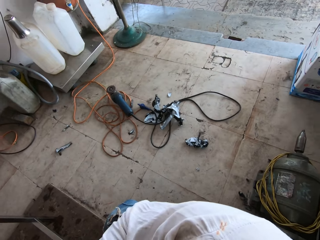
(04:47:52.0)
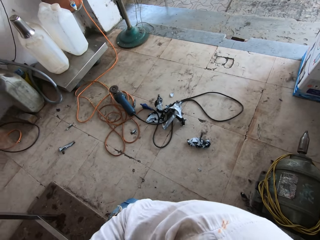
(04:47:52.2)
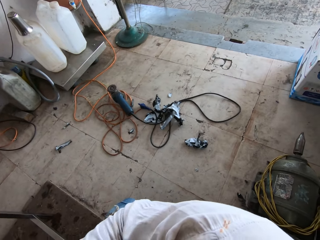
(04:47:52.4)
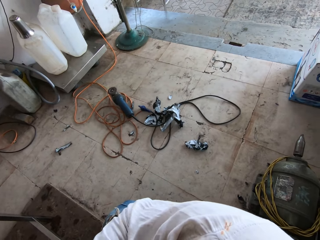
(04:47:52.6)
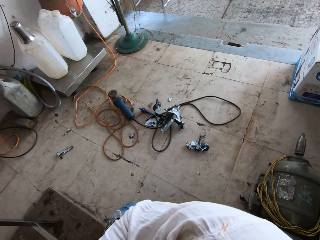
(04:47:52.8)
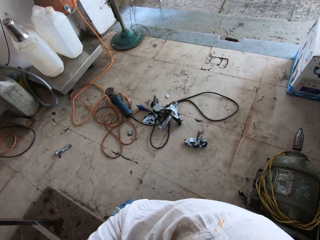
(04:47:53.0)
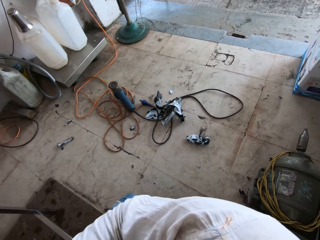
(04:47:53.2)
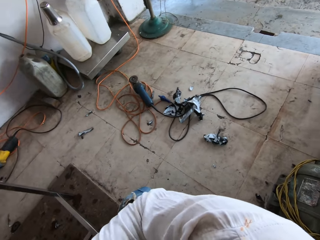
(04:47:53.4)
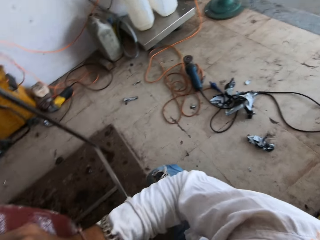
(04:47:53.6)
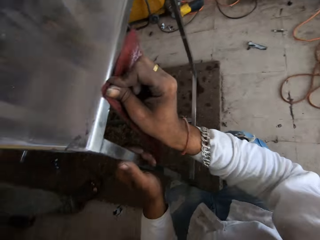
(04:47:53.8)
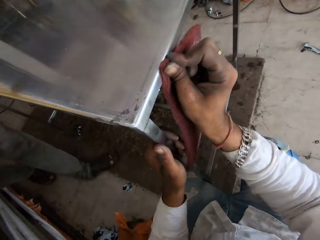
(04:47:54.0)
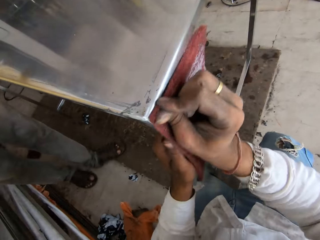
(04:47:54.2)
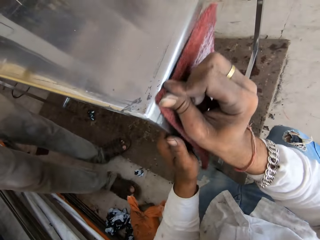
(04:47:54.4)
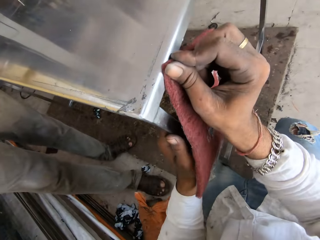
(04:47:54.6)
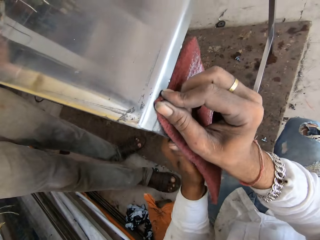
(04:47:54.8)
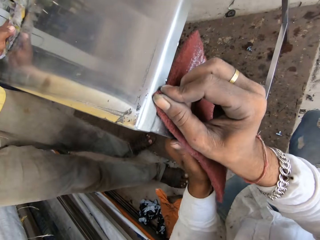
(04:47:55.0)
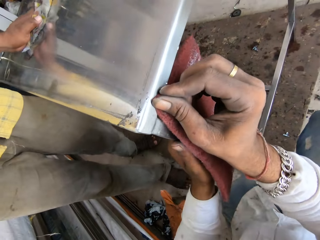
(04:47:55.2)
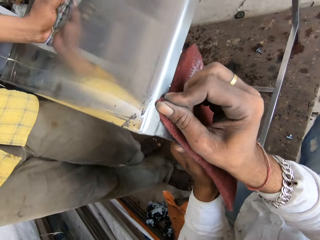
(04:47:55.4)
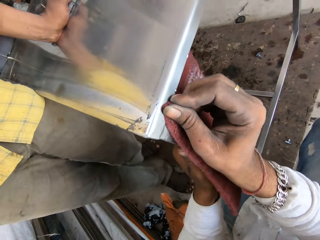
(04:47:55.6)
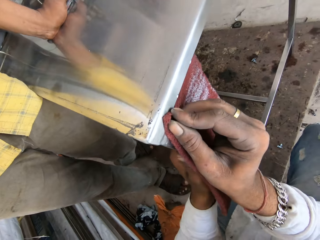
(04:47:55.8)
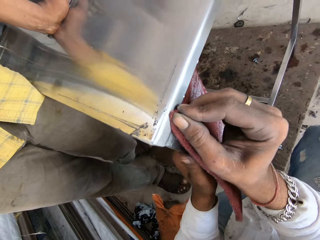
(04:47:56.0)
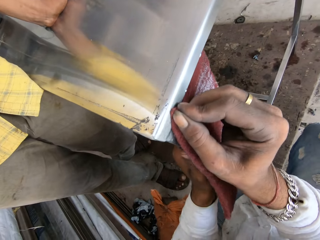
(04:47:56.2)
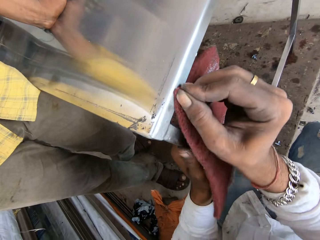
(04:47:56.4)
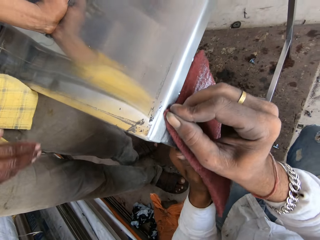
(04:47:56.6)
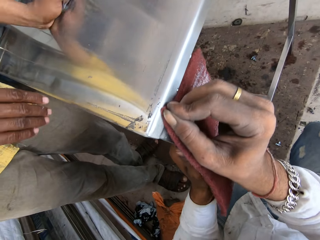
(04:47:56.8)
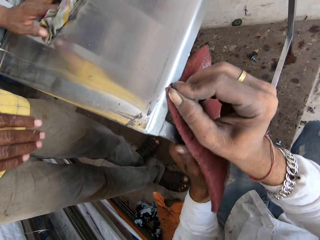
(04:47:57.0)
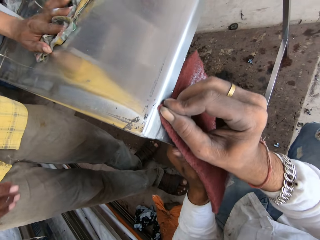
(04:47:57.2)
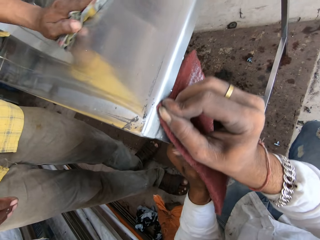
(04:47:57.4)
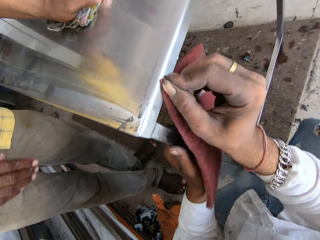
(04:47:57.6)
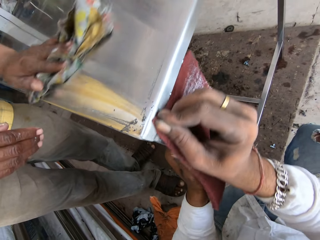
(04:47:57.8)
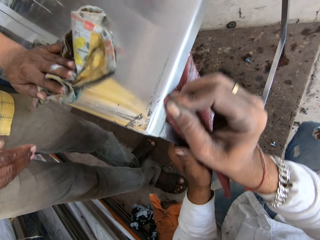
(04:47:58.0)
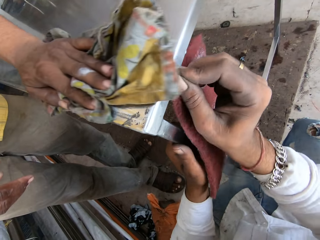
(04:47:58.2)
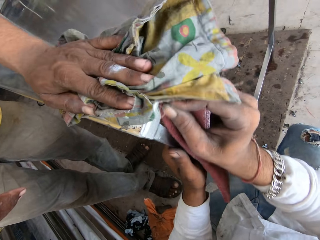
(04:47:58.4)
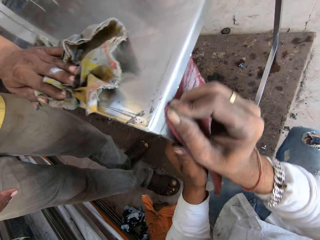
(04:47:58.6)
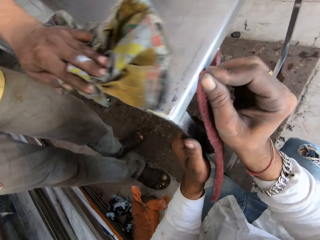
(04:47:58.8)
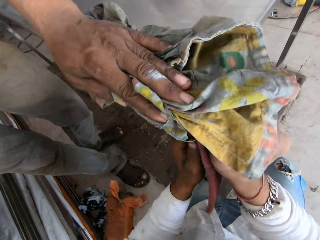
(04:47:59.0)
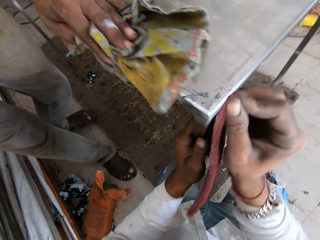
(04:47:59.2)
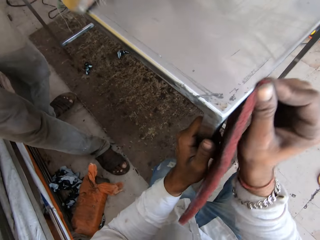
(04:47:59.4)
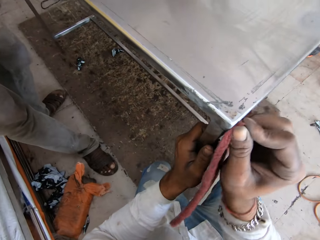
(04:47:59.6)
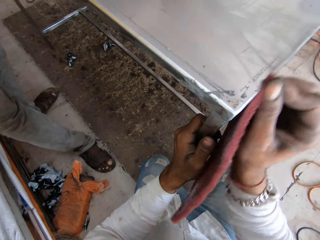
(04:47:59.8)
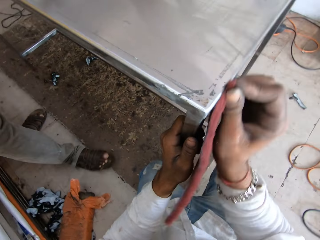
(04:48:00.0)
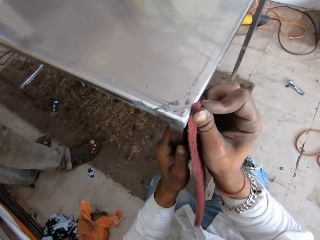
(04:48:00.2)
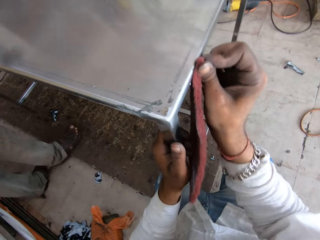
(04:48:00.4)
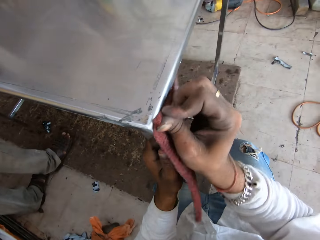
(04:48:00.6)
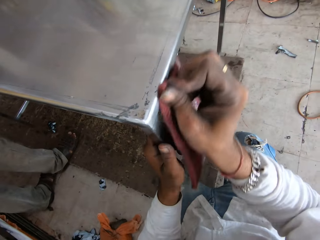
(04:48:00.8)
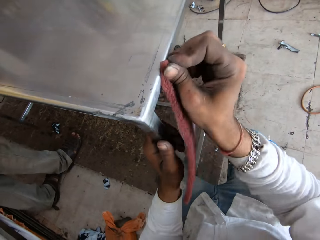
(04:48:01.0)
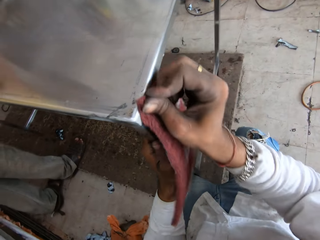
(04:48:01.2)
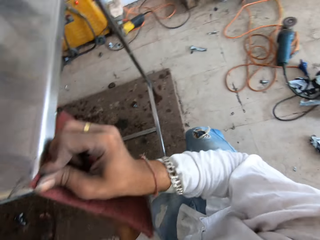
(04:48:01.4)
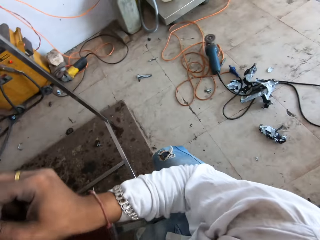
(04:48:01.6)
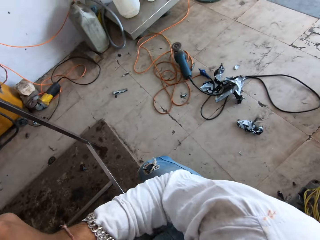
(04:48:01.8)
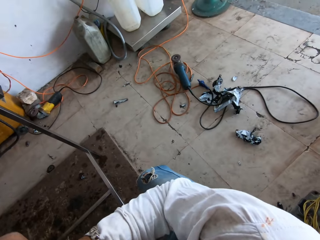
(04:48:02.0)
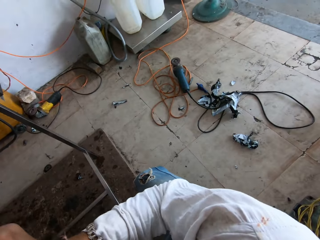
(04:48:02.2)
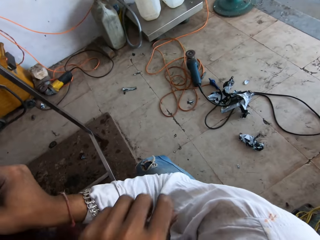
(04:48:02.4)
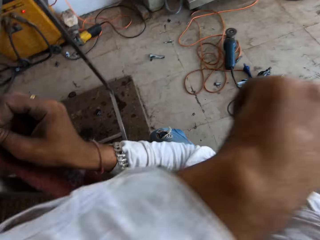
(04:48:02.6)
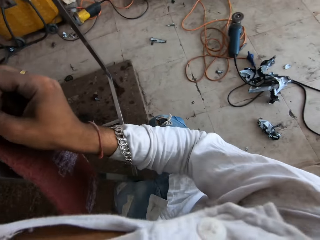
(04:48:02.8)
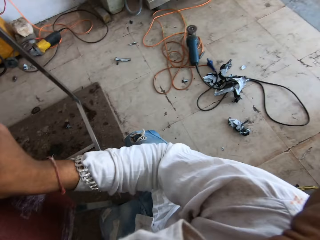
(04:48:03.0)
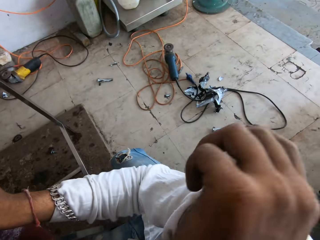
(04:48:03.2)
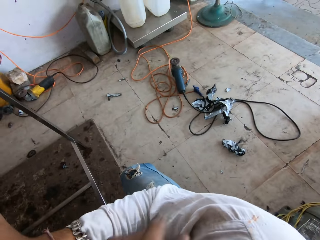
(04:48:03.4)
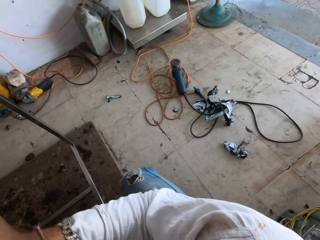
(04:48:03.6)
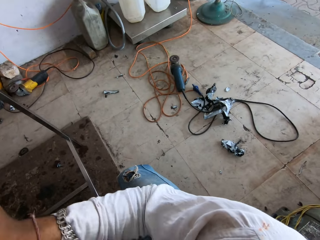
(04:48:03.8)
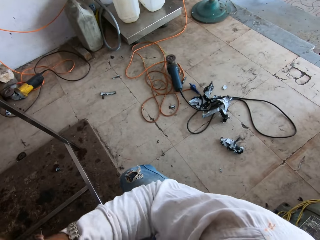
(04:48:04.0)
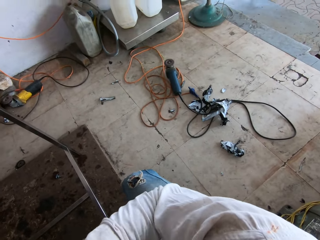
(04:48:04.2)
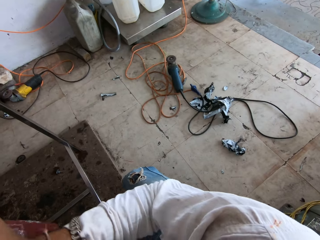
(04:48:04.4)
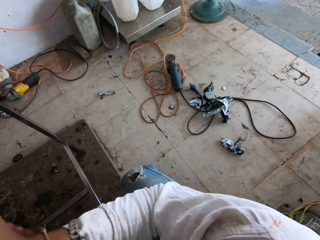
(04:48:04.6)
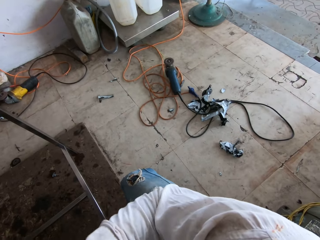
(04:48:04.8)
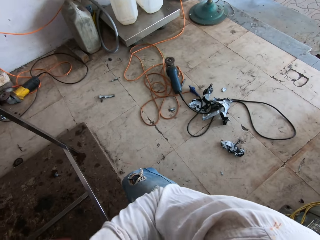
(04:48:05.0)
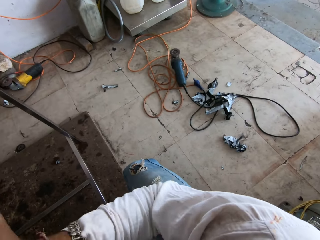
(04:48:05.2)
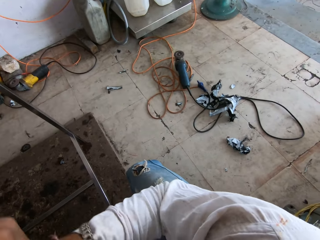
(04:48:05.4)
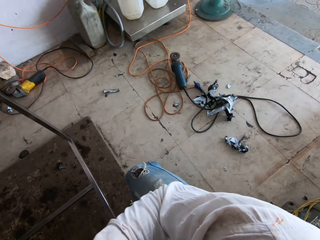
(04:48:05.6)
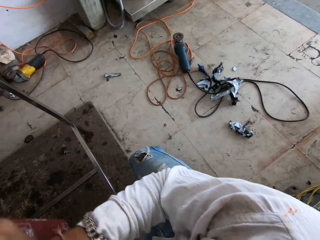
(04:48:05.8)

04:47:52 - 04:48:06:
The camera wearer scrubs the table edge with a piece of sponge. A man cleans the top surface of the table with a piece of cloth. The camera wearer looks around the welding shop room. They touch their face with the left hand.

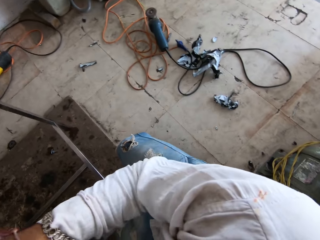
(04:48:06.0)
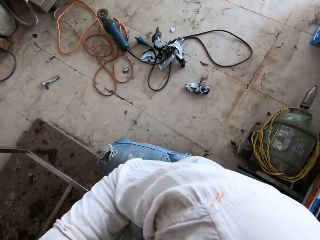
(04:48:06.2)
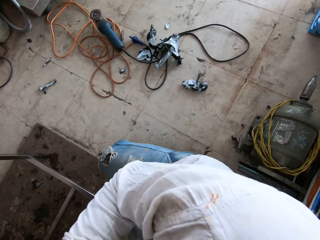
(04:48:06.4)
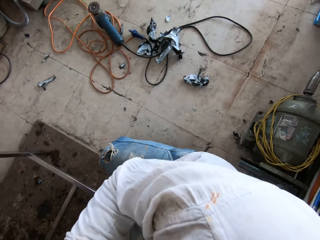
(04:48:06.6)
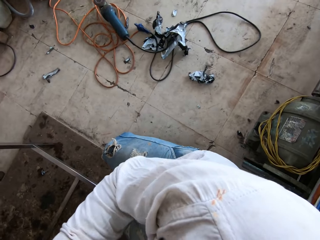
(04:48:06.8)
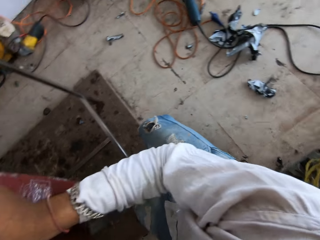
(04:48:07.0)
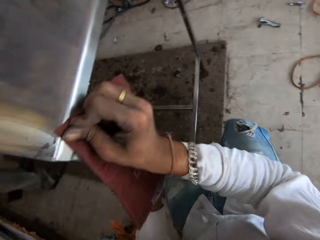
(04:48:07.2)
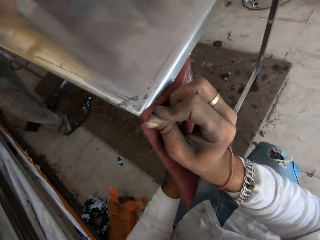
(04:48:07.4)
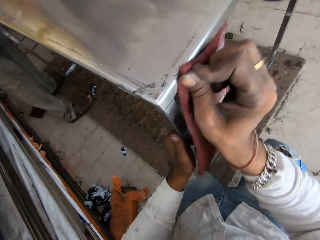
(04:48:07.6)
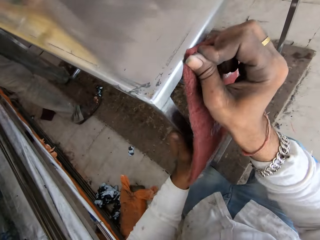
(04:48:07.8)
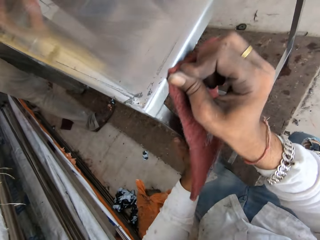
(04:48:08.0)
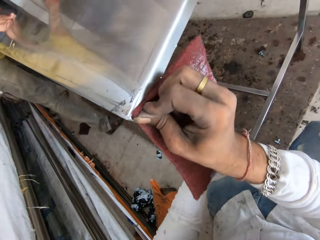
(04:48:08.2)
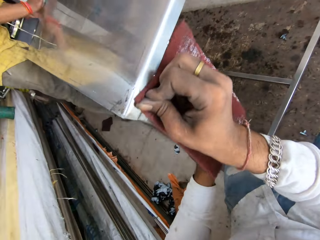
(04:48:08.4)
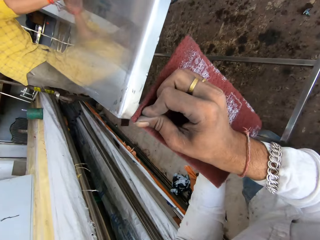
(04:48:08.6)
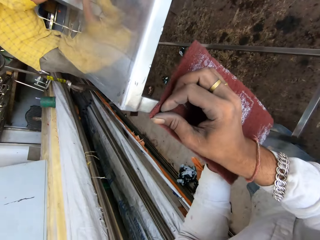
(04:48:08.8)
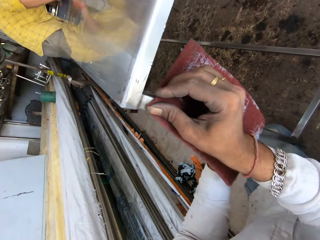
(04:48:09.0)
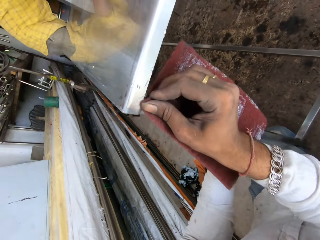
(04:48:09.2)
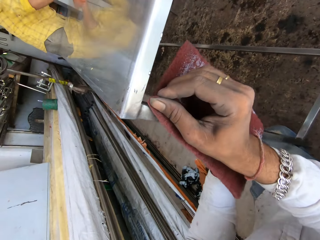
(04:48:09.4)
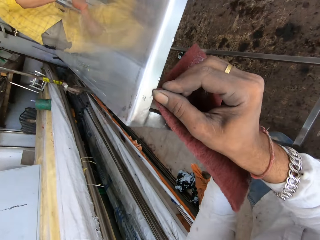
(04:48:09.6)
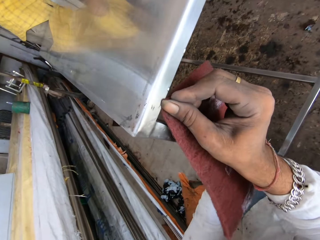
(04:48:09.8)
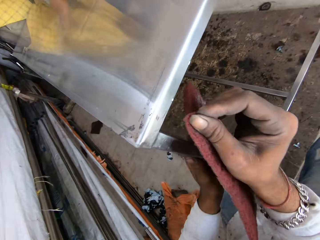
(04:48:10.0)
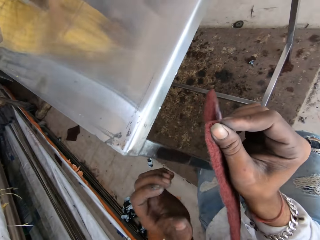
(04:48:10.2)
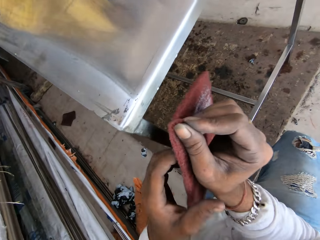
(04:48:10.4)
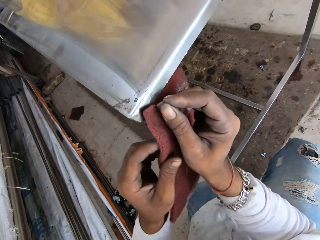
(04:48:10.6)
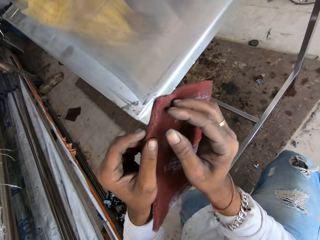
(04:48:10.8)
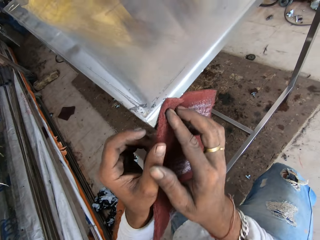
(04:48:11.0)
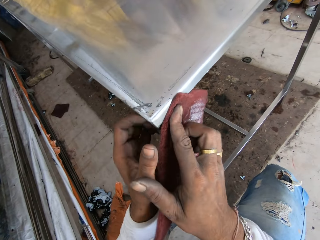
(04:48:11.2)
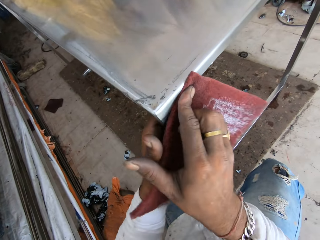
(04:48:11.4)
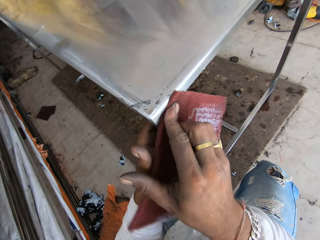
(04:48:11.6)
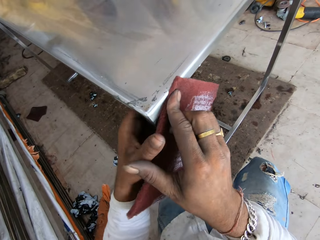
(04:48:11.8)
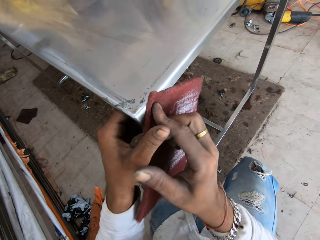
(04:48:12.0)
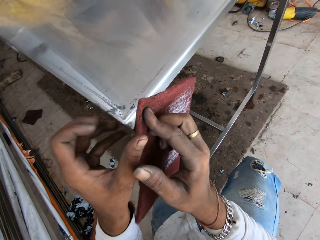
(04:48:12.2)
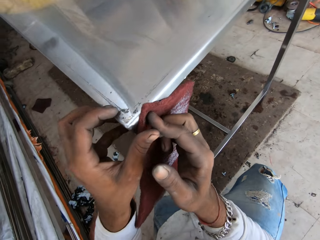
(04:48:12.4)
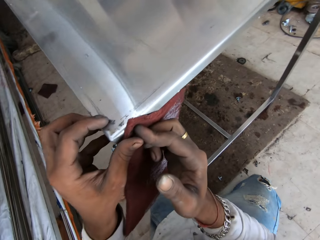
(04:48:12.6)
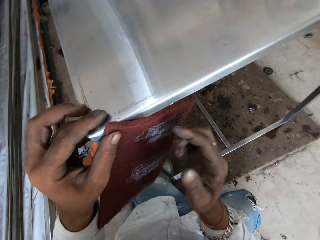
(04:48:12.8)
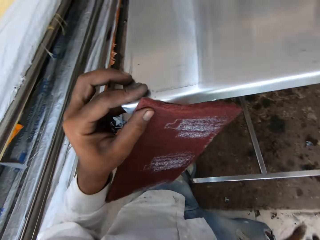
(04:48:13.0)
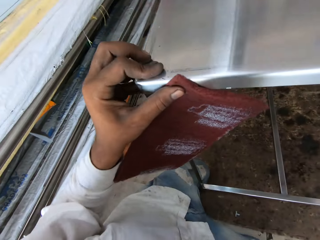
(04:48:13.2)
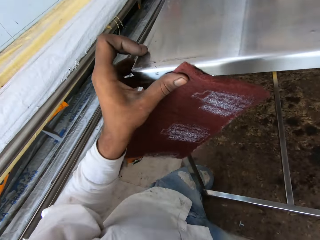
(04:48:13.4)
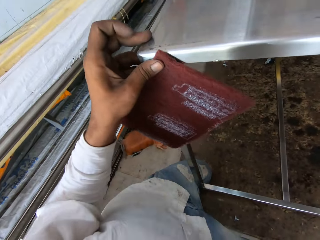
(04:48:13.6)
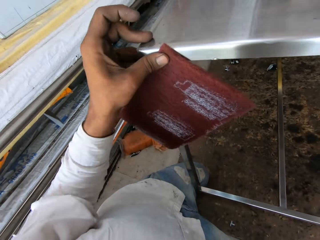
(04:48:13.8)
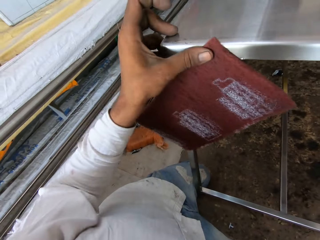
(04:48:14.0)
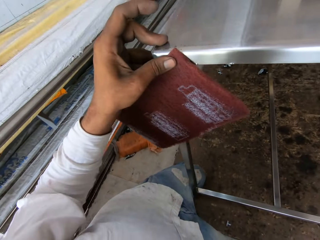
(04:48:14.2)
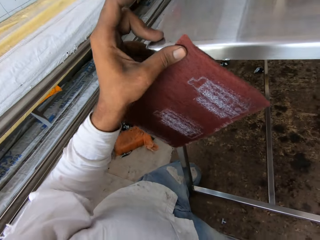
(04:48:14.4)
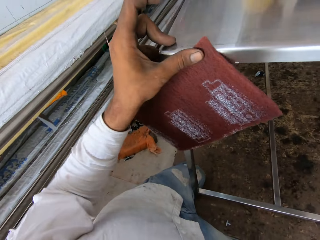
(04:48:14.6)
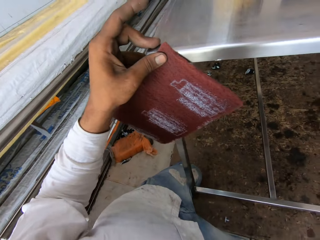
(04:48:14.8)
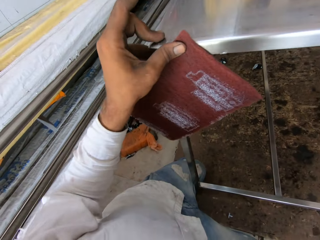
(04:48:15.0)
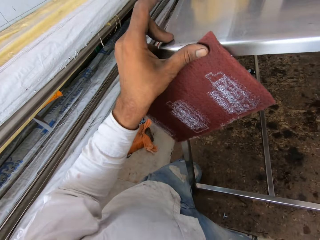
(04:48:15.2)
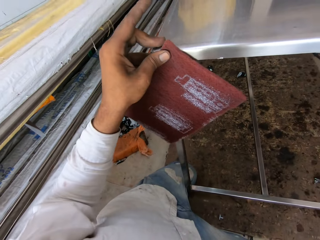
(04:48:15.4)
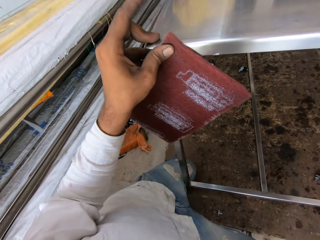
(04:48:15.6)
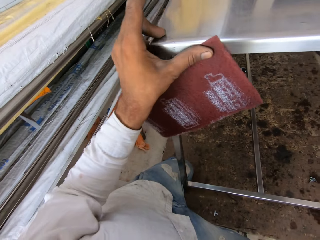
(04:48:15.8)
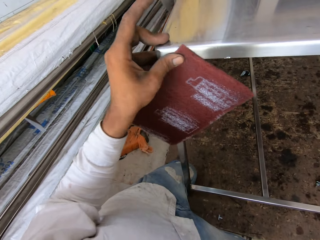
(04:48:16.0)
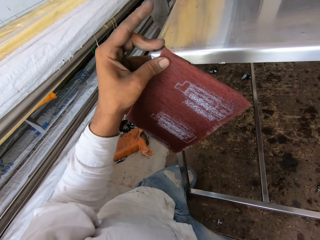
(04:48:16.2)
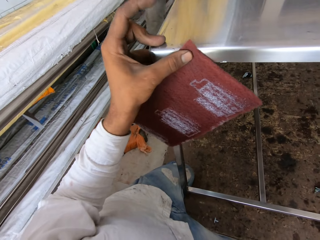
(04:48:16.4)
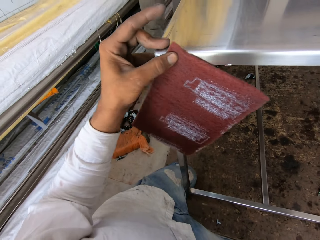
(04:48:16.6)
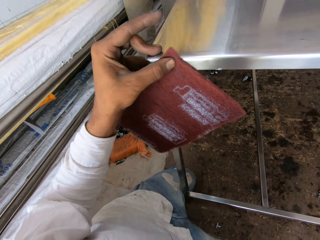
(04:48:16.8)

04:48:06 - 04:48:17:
The camera wearer scrubs the table edge with a piece of sponge.
